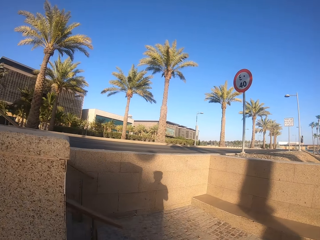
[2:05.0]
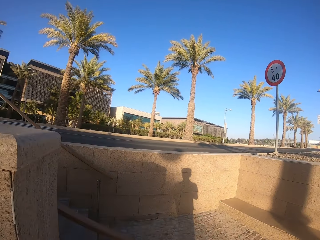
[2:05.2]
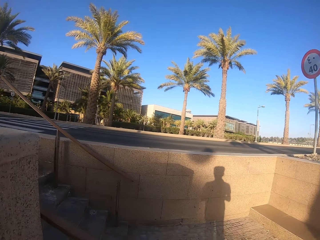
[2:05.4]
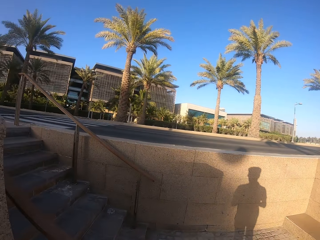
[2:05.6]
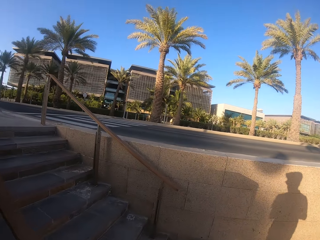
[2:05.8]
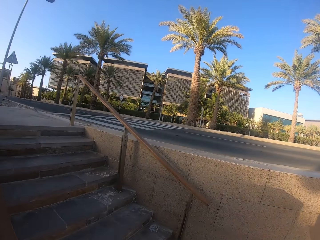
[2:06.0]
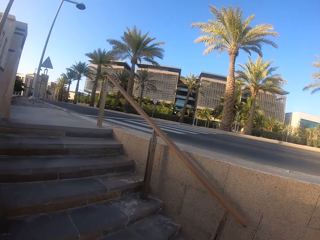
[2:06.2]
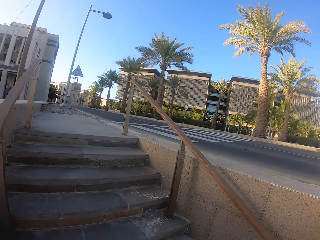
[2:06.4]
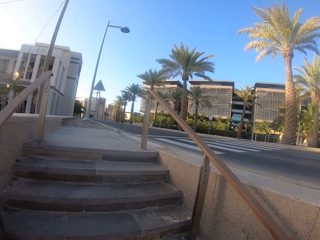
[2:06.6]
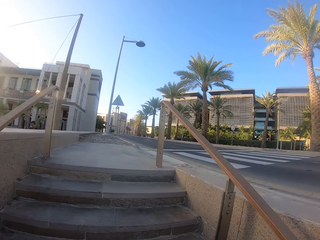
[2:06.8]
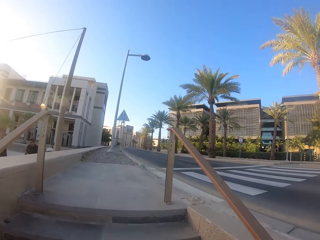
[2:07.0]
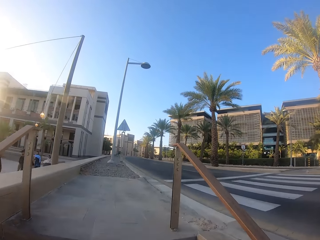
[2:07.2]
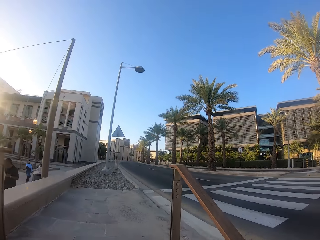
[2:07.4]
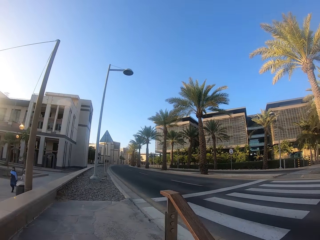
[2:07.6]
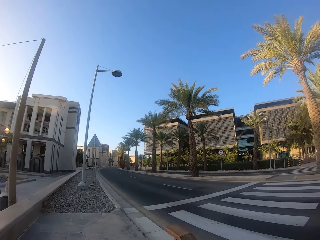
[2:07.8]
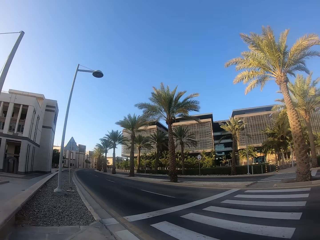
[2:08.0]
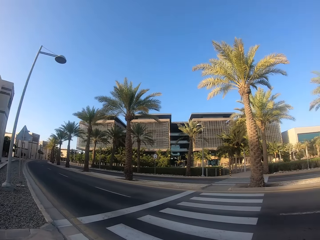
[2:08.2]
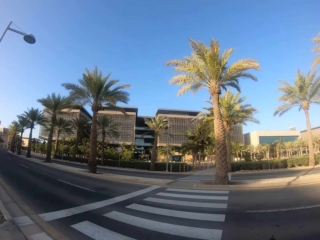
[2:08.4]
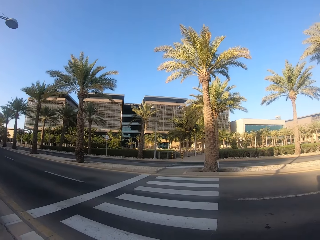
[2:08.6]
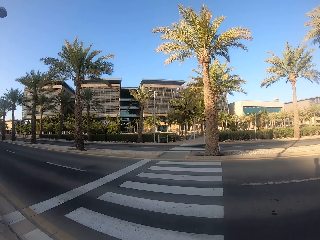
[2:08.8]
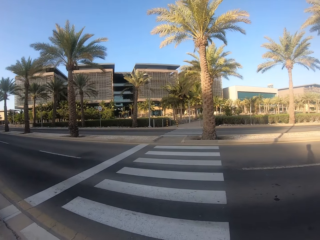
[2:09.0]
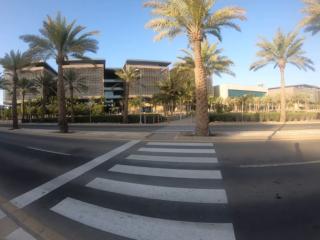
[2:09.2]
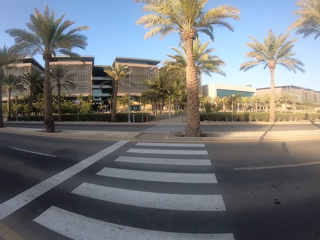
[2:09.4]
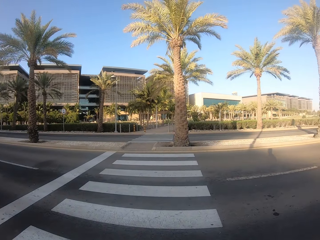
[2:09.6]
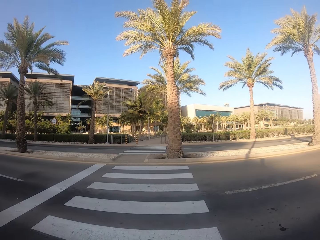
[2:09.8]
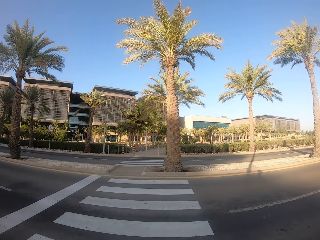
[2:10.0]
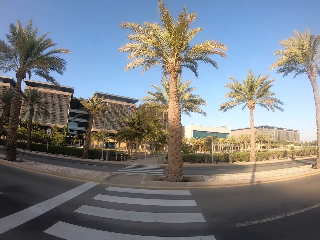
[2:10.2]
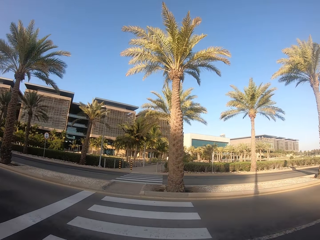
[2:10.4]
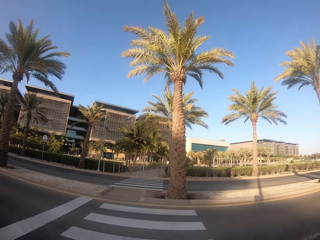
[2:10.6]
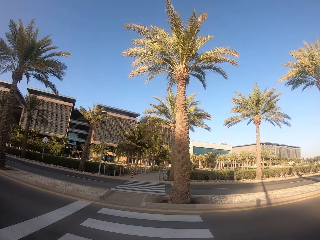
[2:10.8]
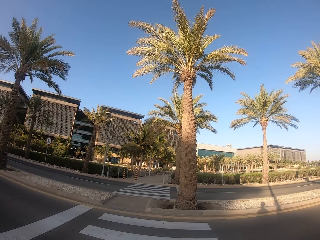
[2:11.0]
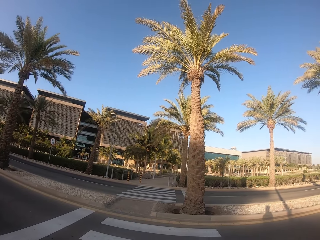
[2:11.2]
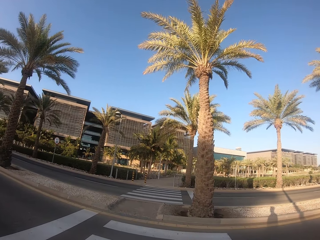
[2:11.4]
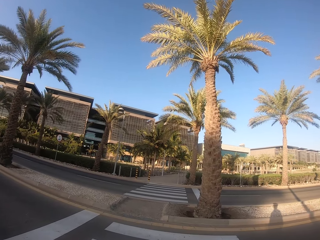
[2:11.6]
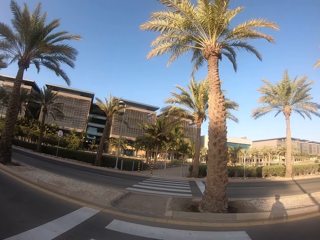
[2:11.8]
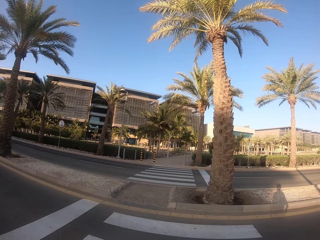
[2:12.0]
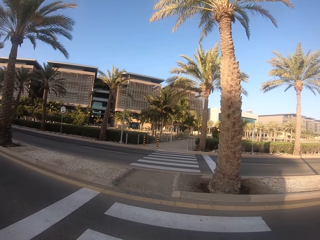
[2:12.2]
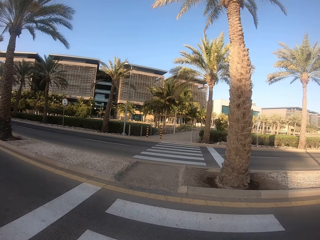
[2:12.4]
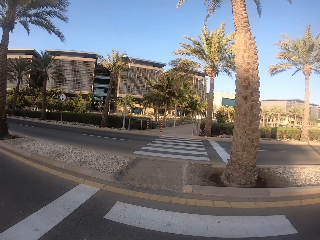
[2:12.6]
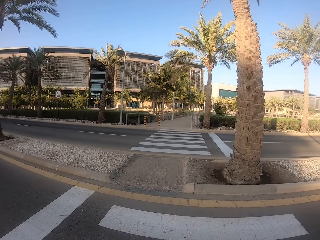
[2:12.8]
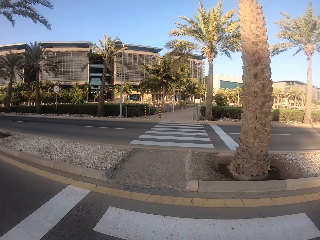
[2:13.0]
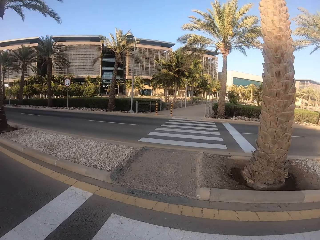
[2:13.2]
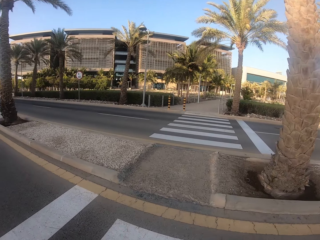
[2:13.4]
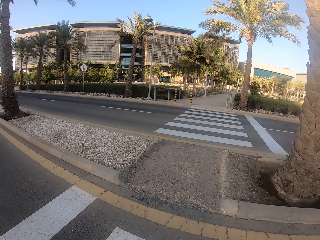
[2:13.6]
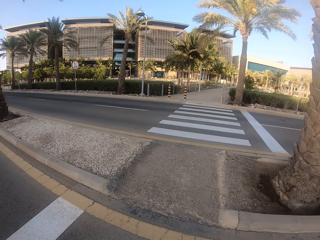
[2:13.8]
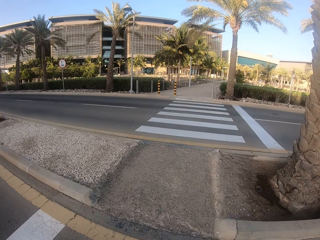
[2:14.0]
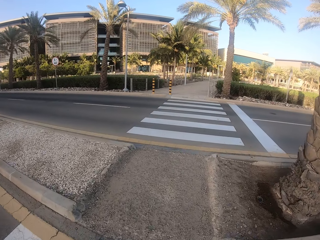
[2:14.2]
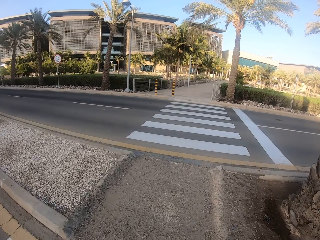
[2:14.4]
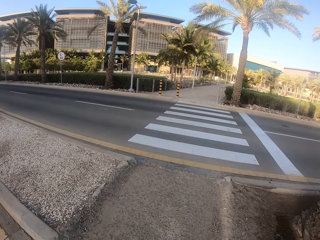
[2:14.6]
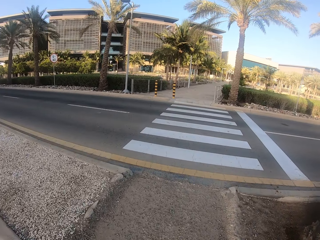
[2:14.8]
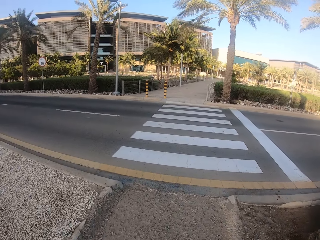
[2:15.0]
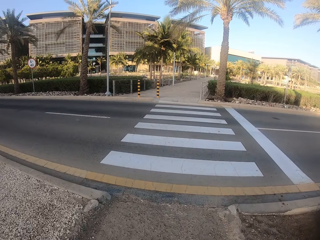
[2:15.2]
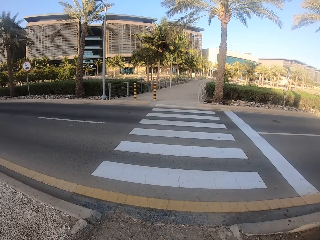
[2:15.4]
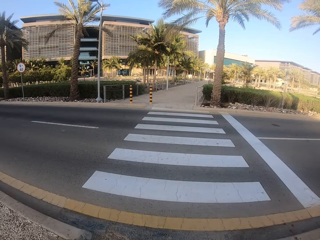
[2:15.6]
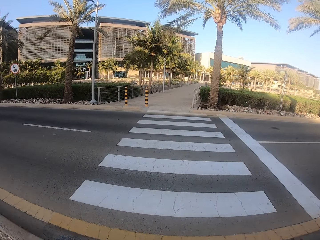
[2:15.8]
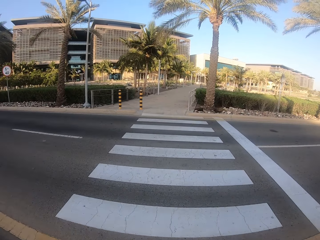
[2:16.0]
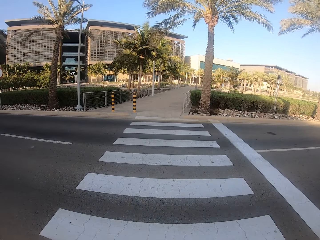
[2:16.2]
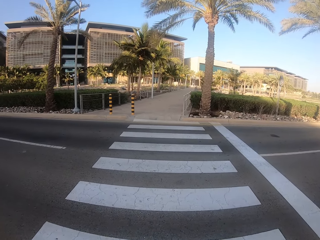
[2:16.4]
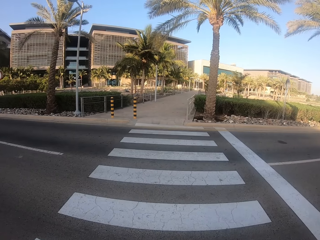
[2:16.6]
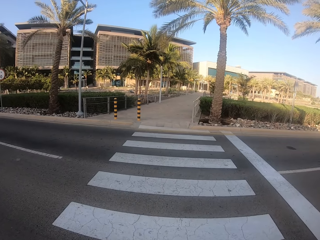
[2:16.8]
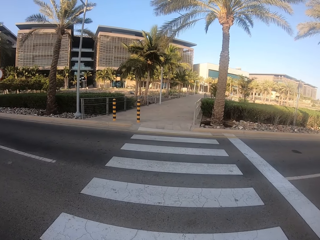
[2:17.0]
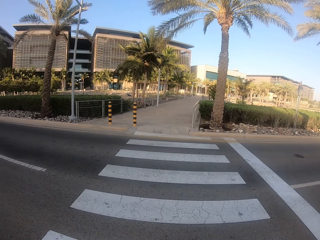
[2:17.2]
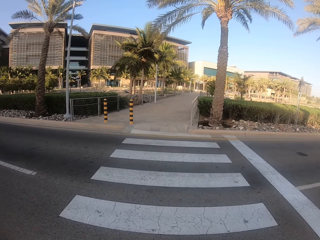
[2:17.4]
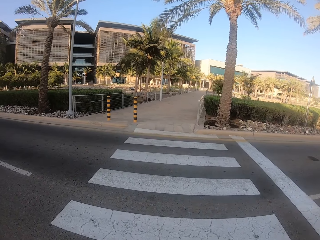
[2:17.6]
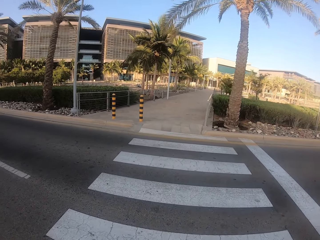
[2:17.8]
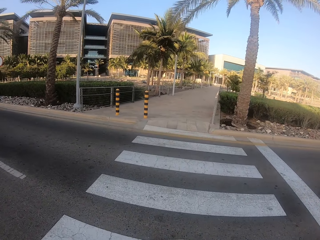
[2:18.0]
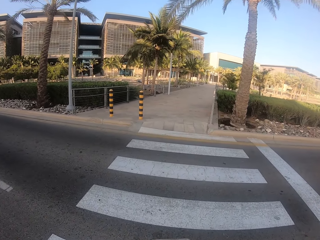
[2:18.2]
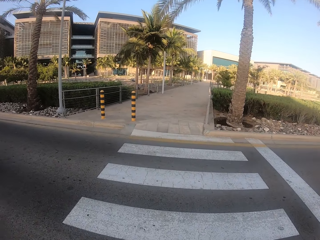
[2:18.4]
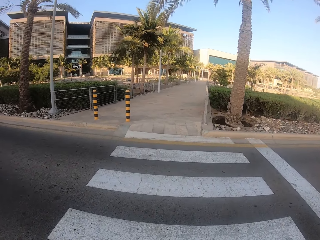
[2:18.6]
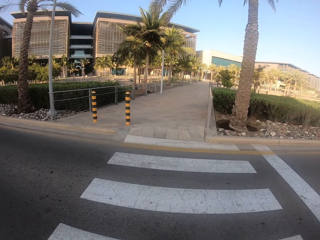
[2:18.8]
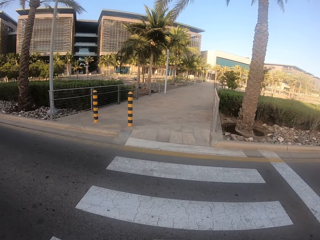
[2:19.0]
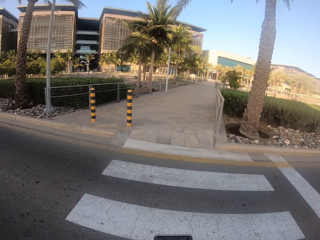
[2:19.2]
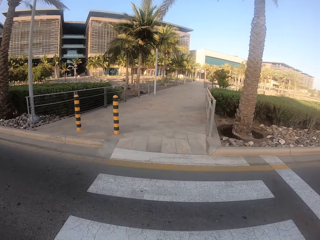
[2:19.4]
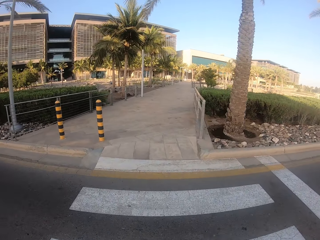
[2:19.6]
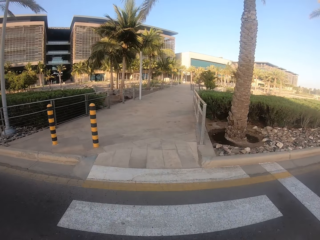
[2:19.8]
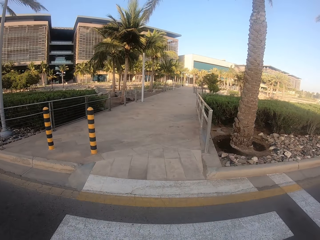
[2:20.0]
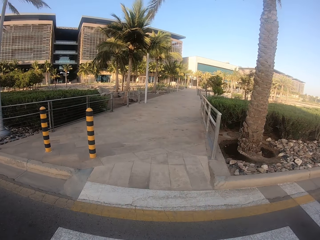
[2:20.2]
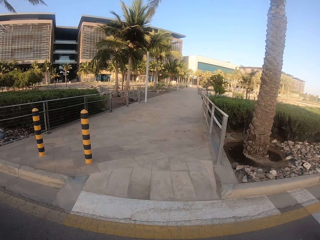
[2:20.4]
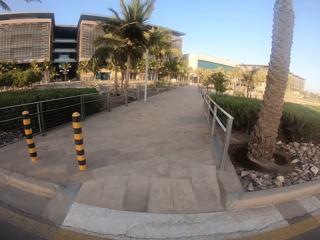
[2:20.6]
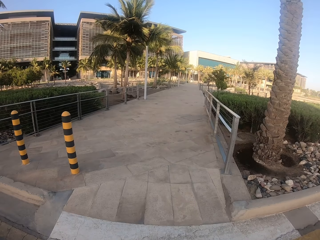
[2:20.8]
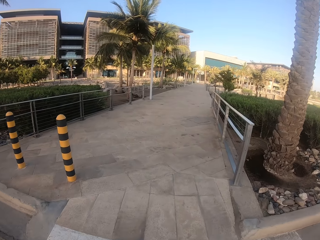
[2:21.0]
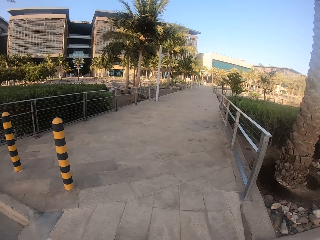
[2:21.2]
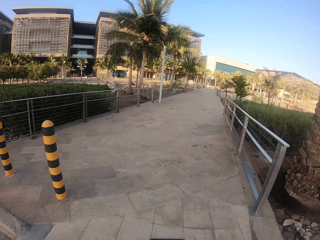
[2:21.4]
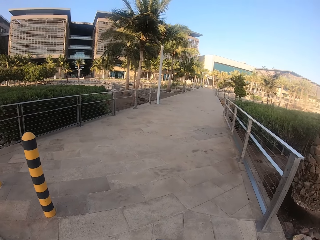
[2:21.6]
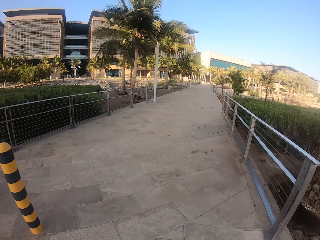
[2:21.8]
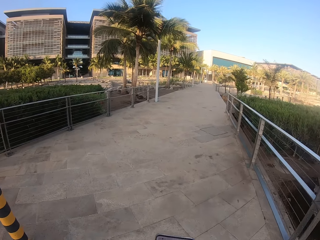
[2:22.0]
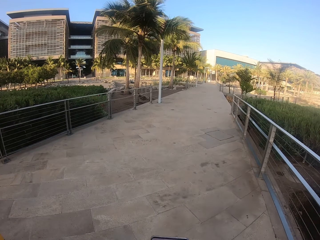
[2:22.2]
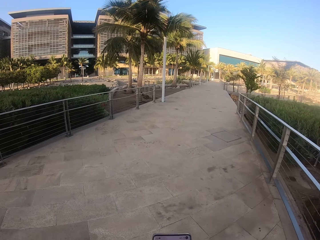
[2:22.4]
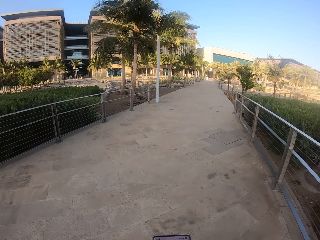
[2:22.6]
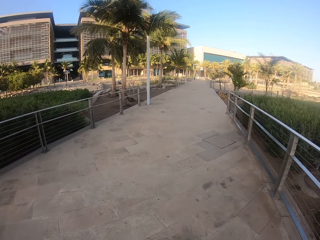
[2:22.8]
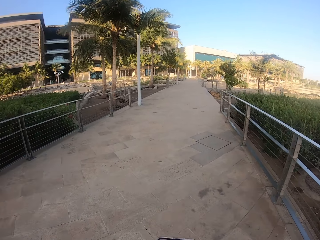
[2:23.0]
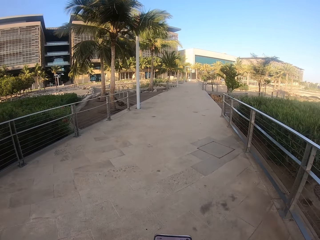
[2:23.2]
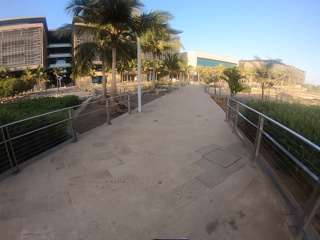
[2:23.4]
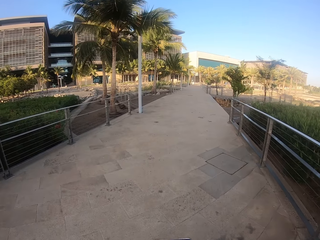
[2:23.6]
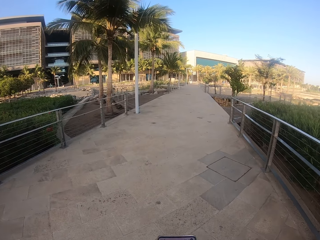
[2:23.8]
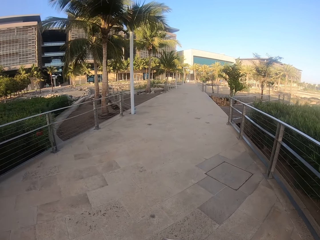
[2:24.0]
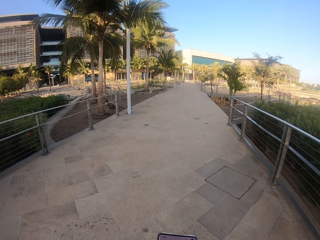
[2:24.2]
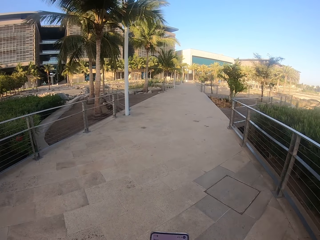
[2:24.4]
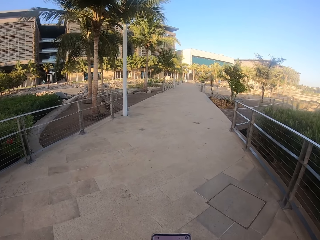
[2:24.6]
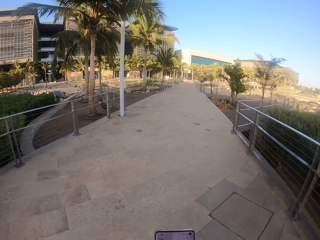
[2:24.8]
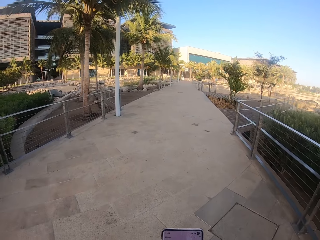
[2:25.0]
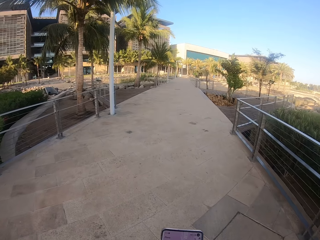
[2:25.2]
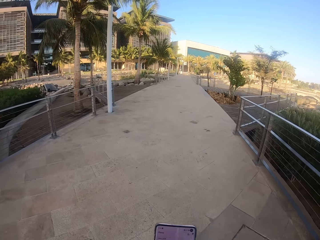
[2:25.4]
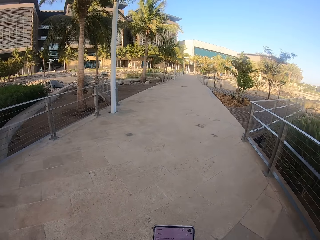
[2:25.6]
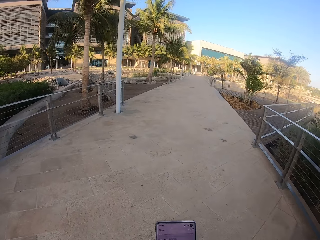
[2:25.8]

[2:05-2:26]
The camera wearer climbs a short staircase. They cross the road. They walk on the road.
